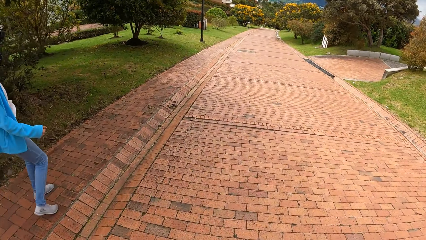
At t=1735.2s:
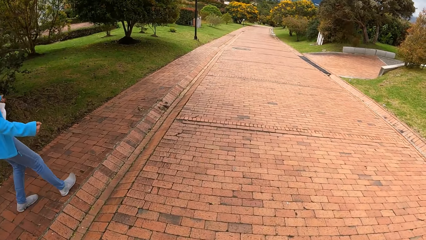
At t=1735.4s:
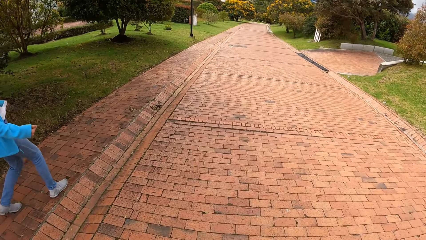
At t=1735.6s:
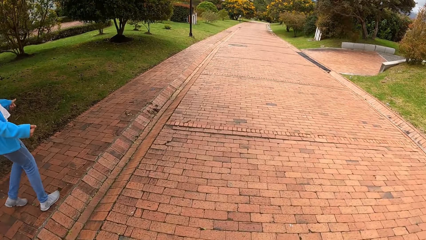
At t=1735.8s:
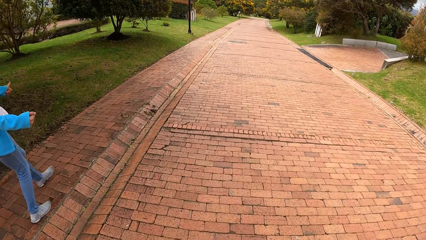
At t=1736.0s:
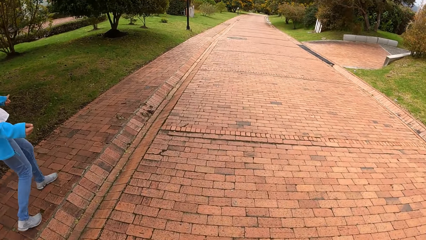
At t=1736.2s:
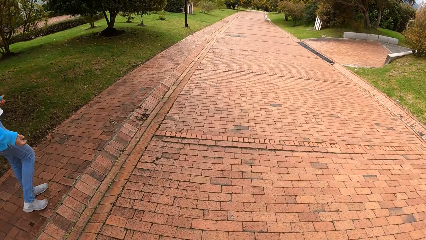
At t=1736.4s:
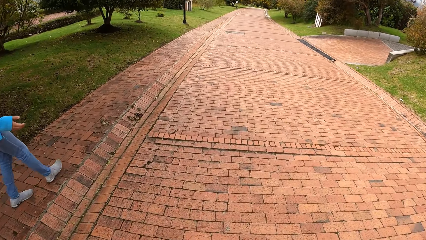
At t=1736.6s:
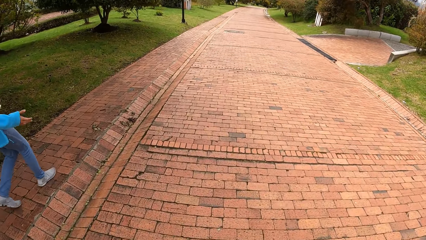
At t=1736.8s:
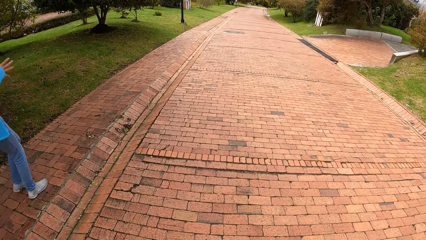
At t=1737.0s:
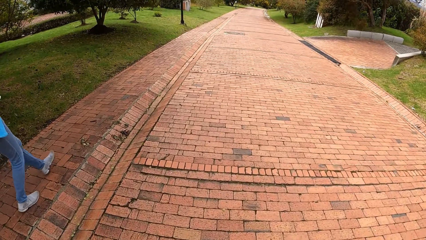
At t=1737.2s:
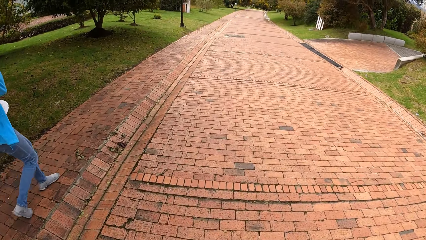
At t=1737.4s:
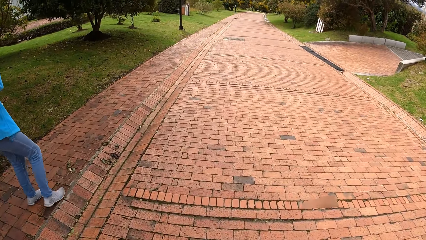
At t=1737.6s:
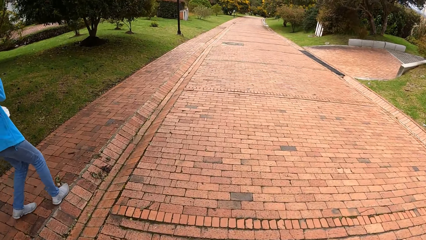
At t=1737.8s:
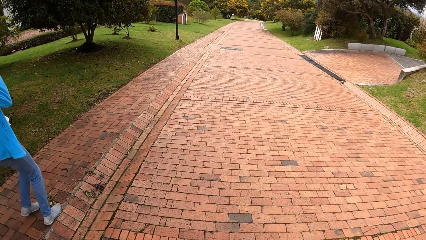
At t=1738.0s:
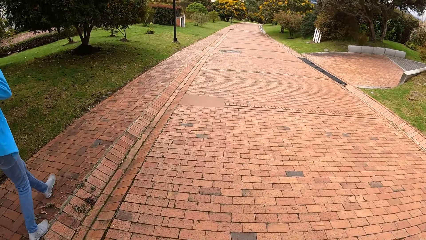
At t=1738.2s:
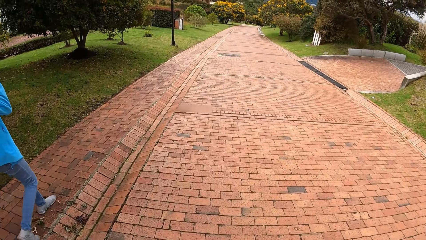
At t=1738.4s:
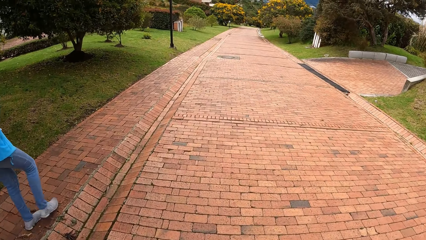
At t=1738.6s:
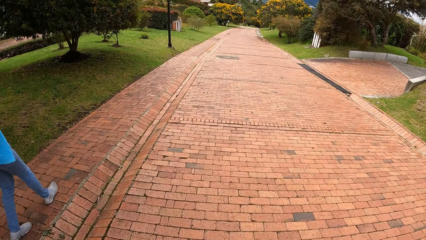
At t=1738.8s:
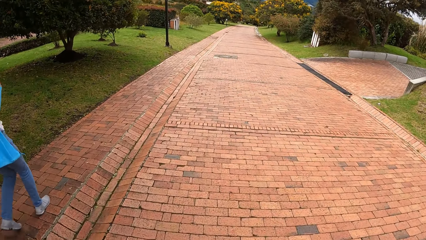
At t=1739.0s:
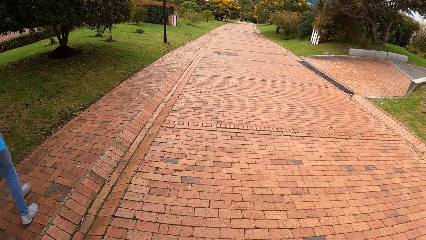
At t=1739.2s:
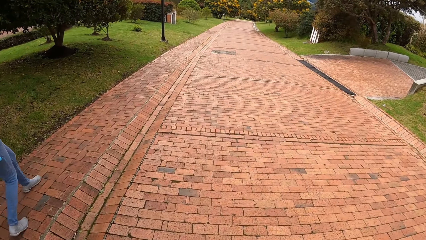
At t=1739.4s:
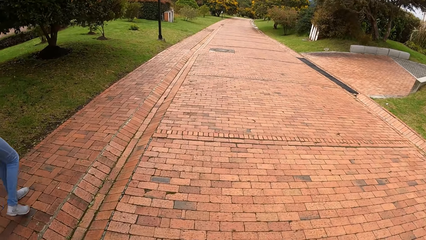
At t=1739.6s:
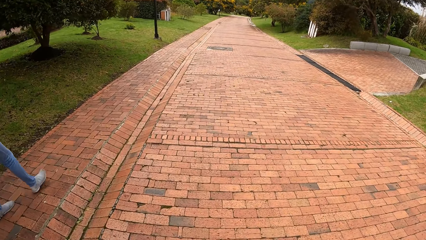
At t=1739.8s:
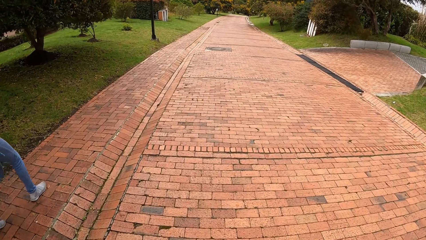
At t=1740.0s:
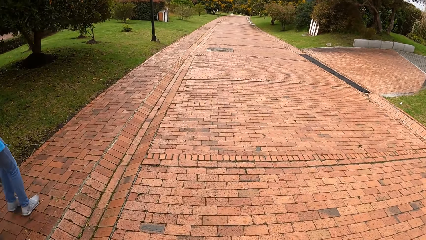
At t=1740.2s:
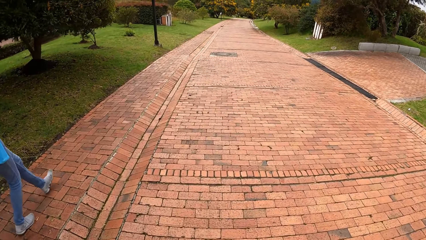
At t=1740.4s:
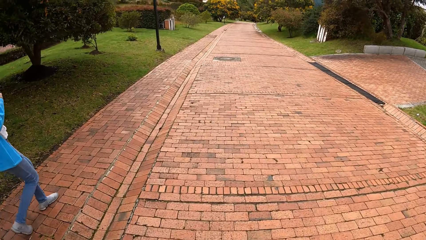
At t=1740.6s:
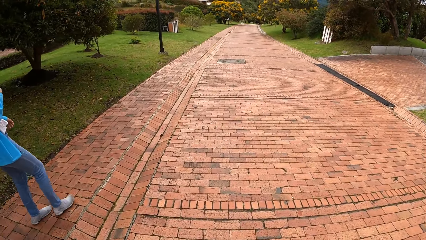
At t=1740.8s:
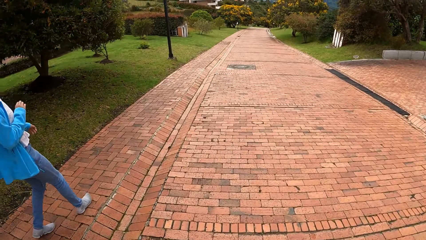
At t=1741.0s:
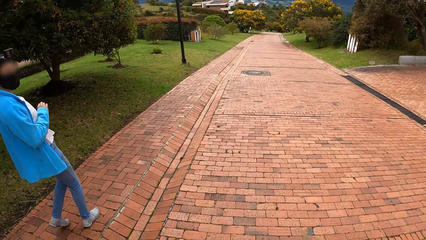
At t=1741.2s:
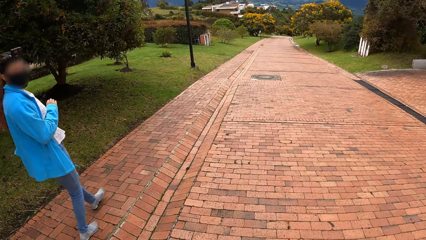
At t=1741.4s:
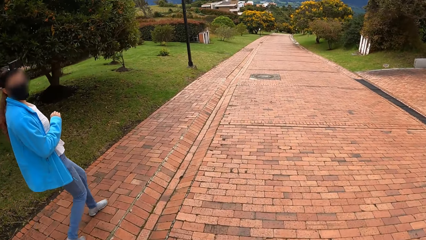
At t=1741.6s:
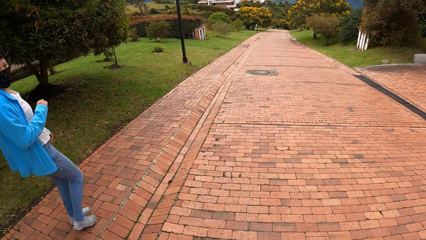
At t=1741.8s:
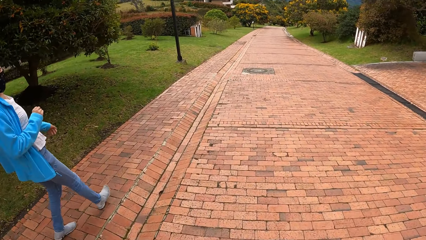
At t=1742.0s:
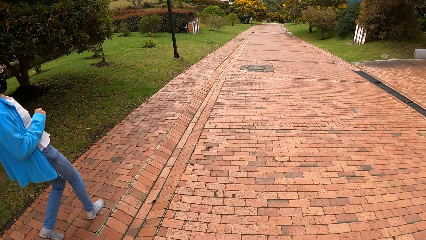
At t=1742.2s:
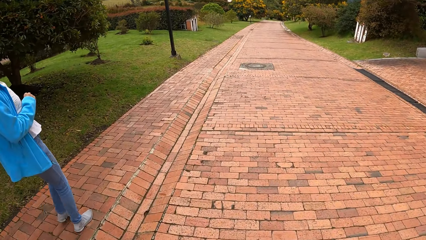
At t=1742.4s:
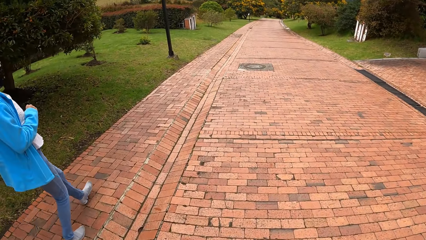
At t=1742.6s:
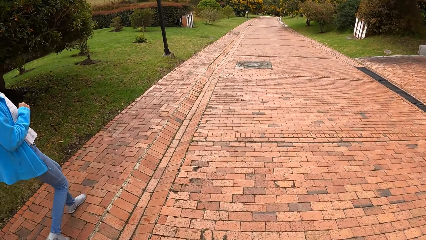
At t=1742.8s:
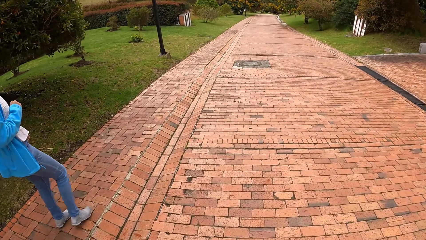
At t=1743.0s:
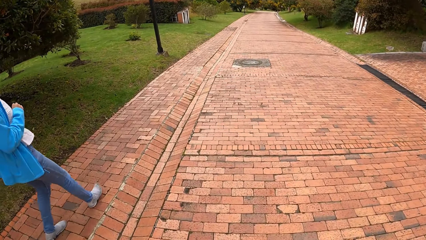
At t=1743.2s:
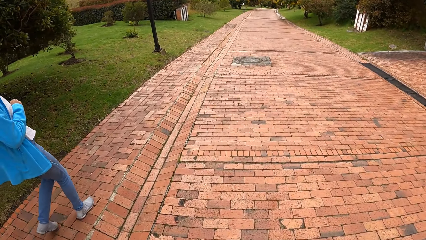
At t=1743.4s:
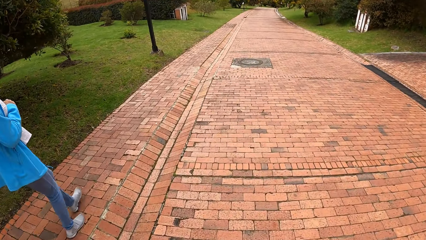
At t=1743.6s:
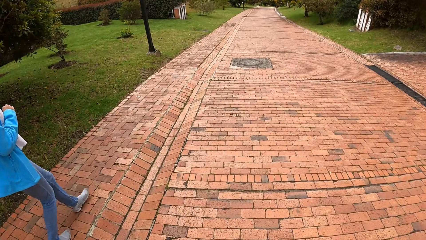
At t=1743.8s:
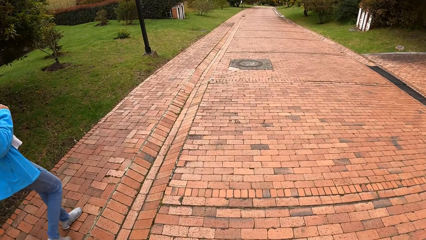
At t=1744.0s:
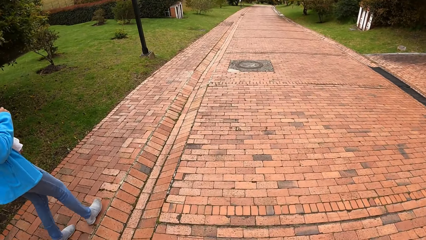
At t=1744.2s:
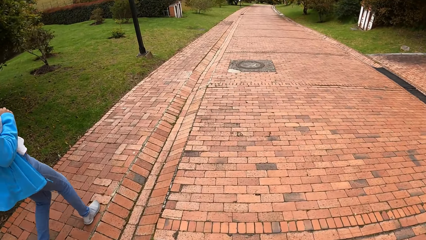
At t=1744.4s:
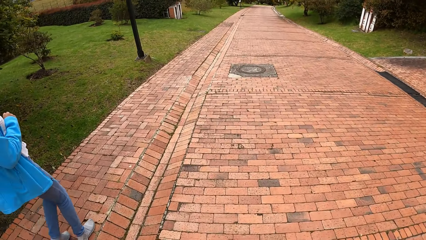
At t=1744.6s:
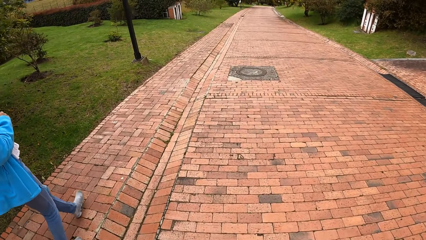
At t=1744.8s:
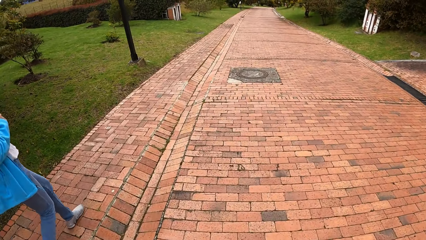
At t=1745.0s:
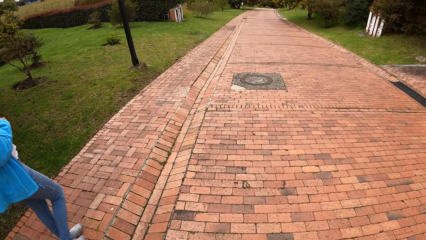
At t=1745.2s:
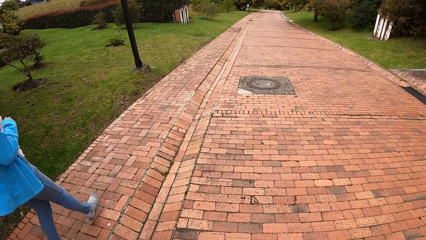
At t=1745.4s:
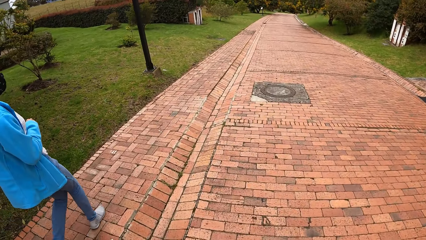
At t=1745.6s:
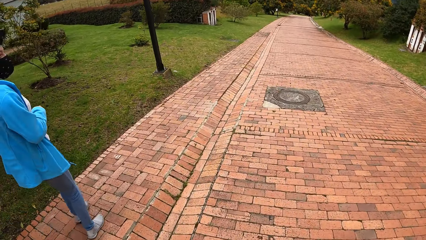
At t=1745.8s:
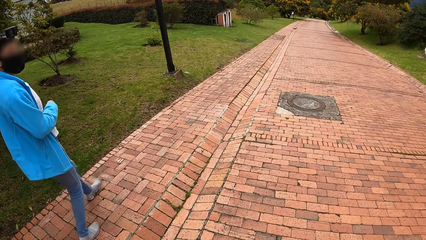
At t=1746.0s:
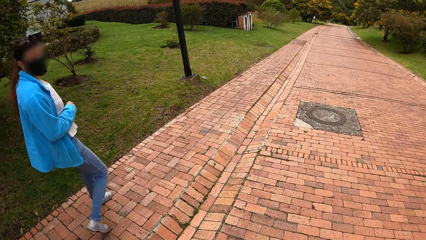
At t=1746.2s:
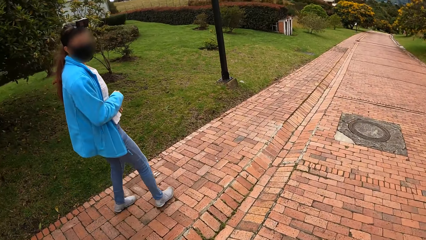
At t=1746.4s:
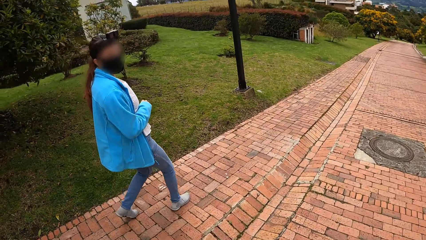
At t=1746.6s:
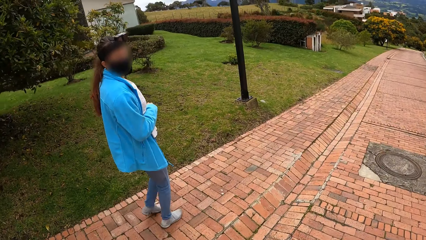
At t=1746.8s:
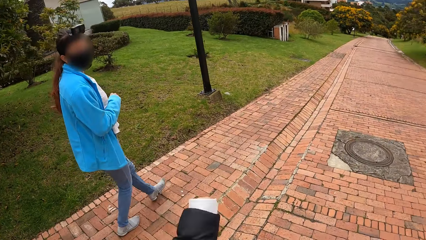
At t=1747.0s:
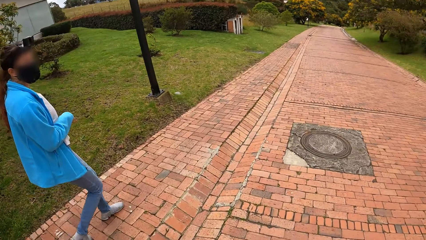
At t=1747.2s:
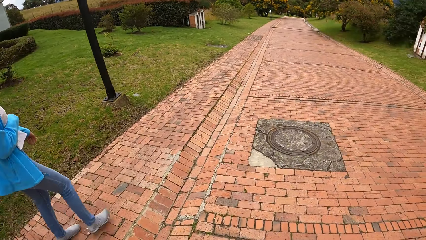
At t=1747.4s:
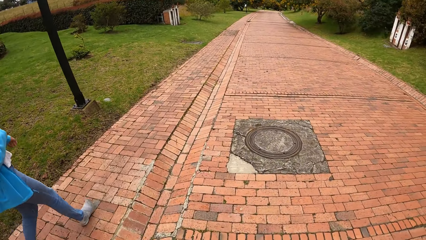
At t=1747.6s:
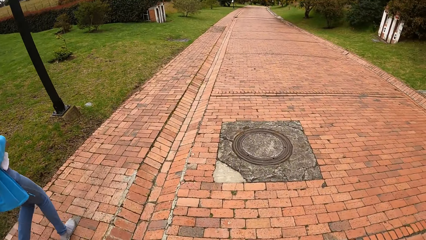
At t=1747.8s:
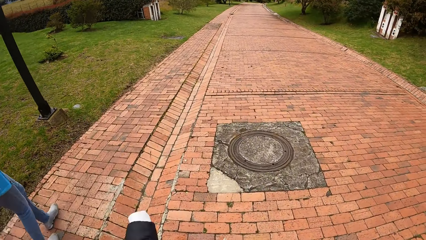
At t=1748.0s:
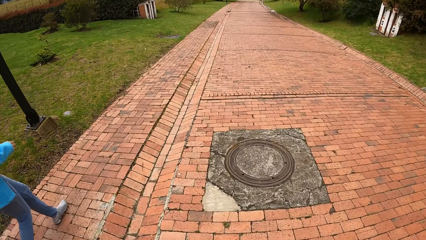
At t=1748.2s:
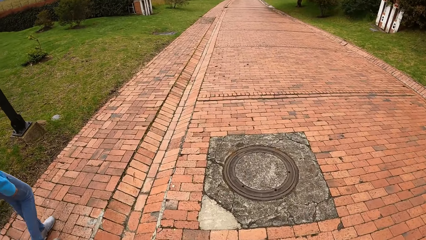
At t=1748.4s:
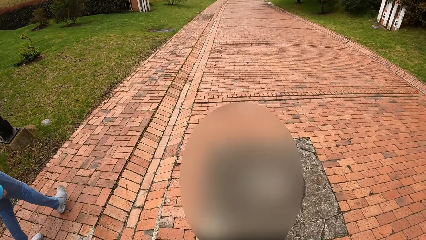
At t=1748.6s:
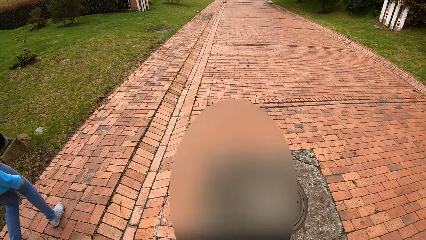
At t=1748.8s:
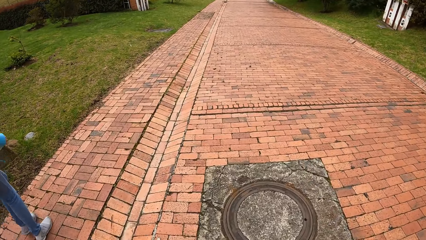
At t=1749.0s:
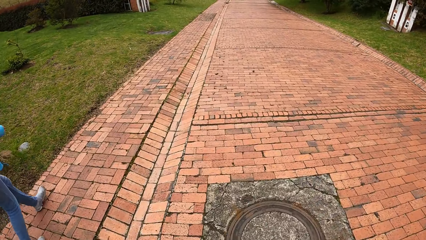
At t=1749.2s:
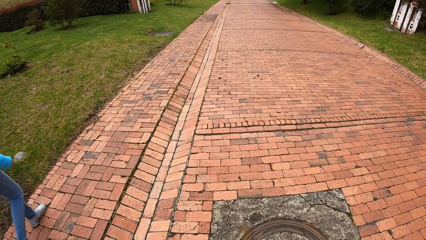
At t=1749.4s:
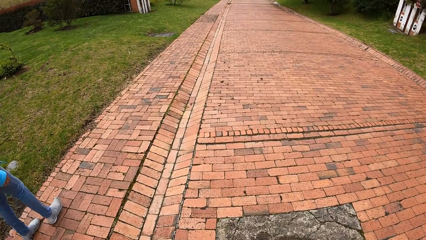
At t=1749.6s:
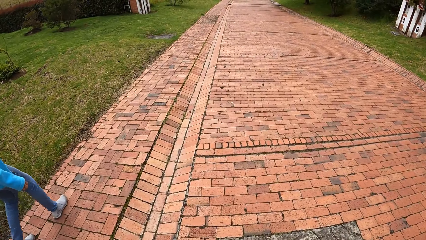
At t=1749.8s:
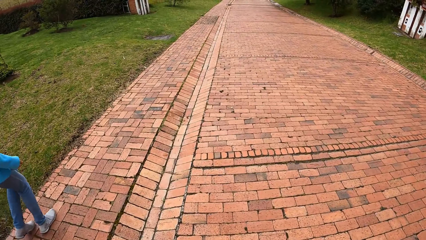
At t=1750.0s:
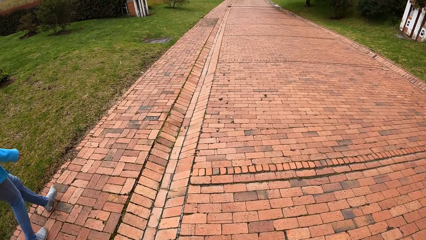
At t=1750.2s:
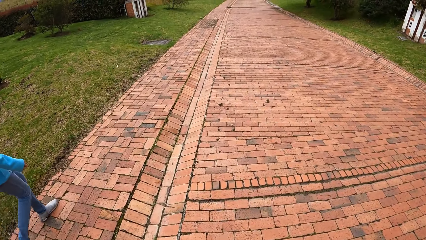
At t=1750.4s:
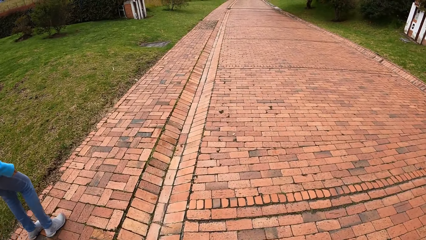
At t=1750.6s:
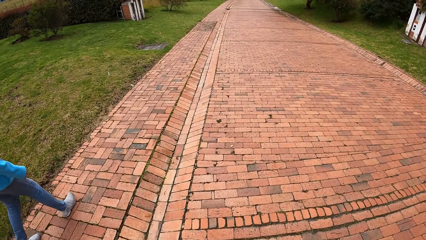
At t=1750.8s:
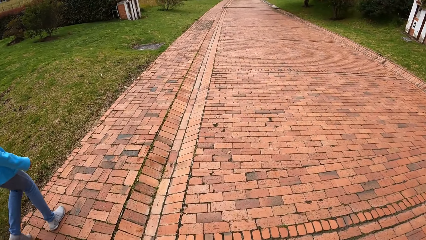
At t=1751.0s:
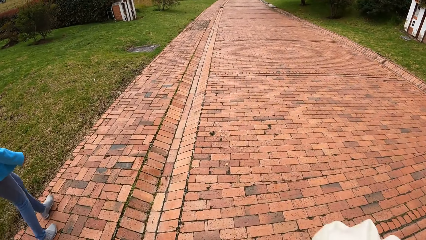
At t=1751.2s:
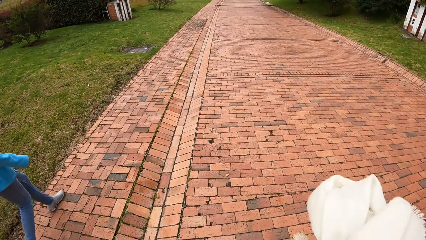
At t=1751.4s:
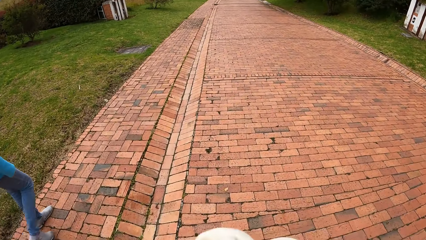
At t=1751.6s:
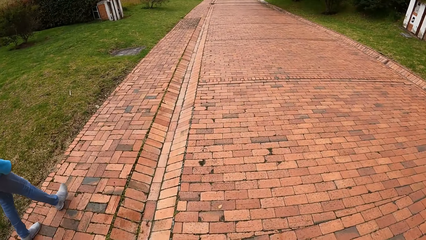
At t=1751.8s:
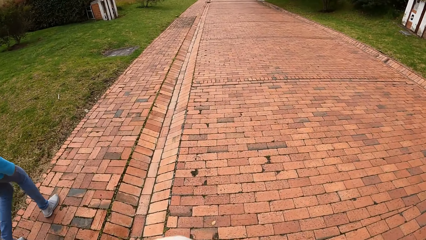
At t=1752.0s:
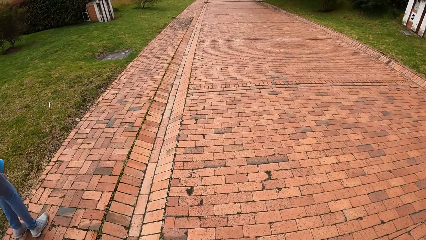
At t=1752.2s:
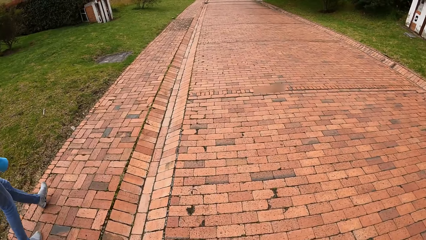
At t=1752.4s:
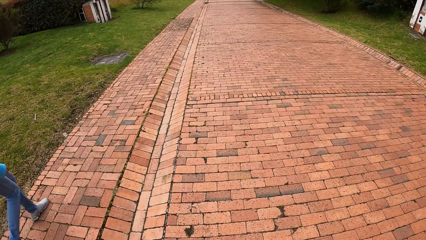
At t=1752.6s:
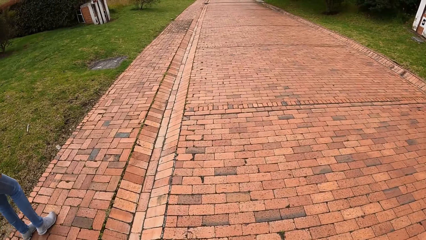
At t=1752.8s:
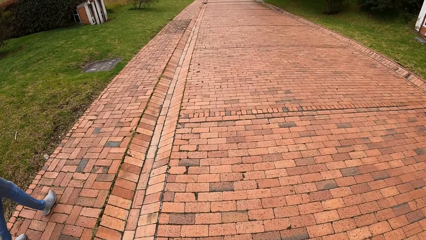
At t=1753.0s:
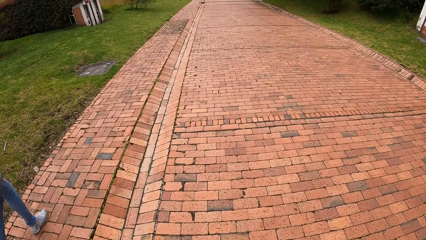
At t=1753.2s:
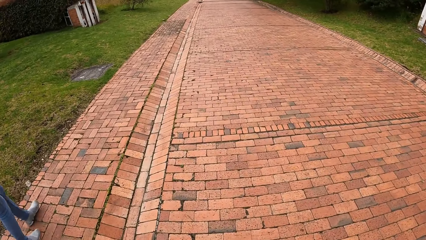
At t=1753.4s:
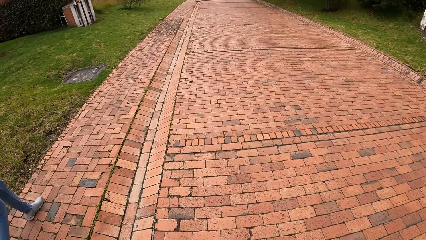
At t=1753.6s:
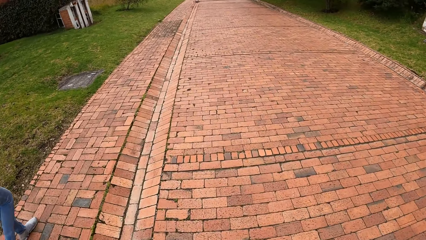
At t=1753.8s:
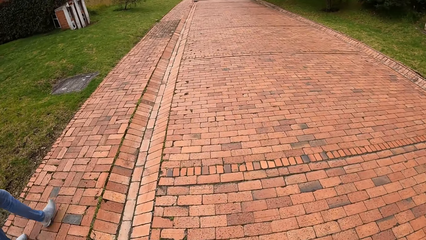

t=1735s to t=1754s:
A person gestures. The person walks on the road around the estate with the camera wearer. The camera wearer lifts a cloth.
